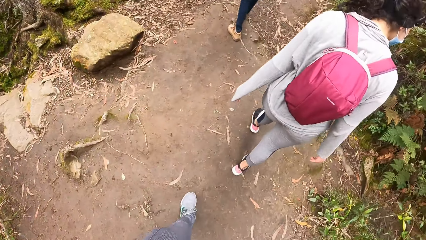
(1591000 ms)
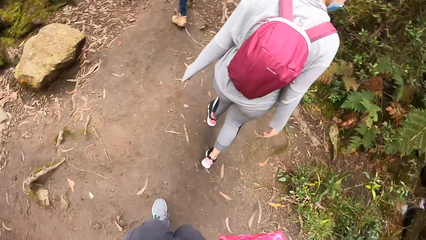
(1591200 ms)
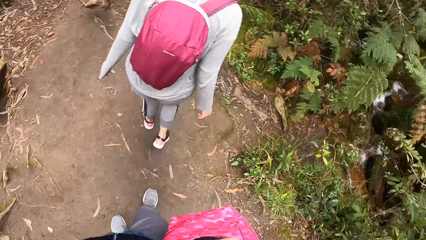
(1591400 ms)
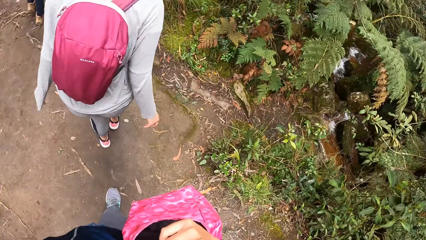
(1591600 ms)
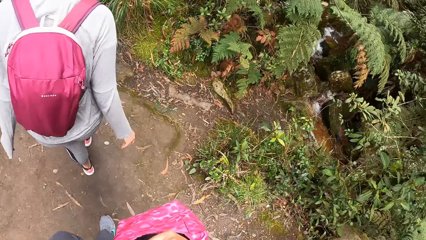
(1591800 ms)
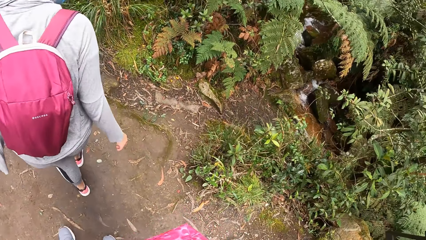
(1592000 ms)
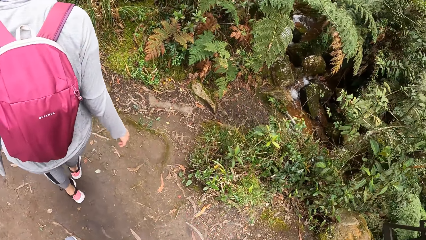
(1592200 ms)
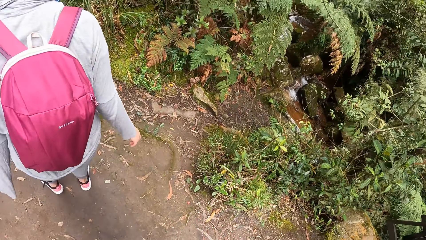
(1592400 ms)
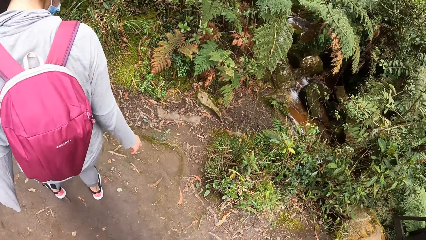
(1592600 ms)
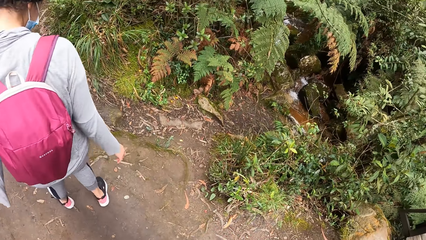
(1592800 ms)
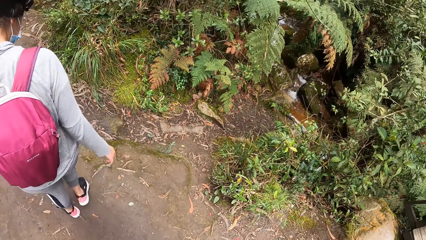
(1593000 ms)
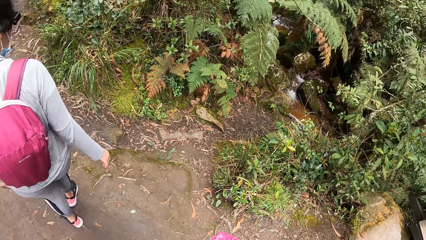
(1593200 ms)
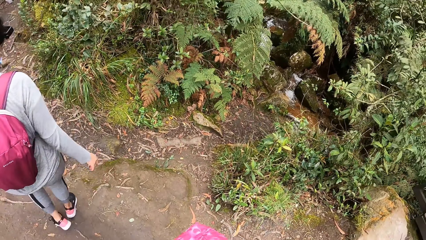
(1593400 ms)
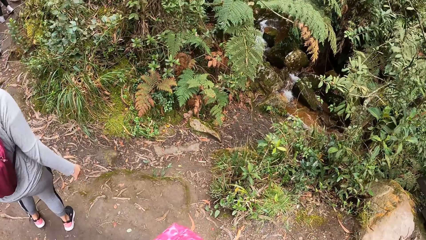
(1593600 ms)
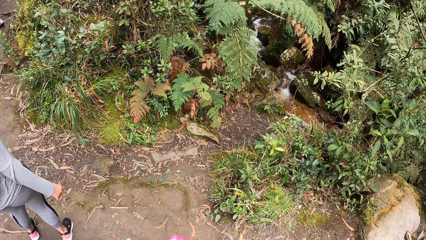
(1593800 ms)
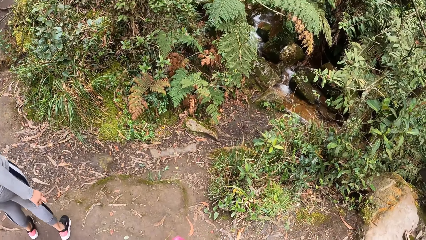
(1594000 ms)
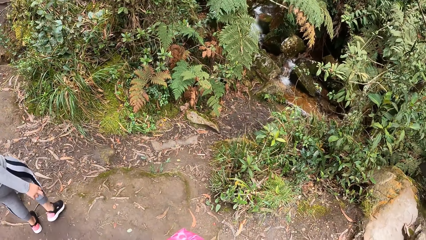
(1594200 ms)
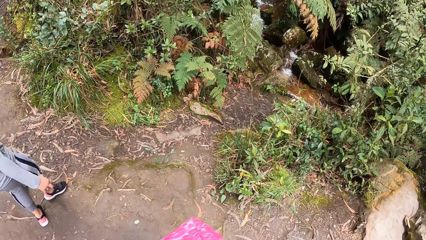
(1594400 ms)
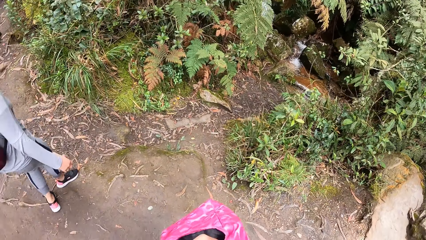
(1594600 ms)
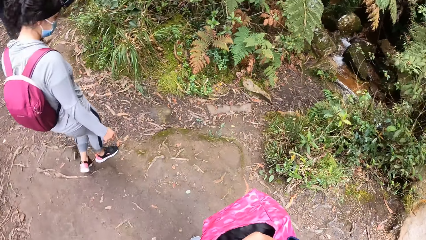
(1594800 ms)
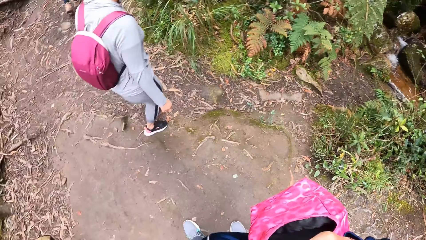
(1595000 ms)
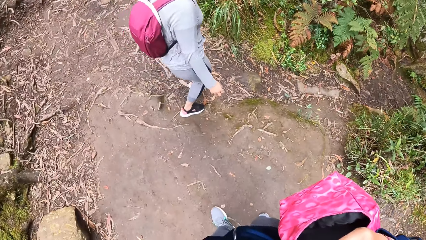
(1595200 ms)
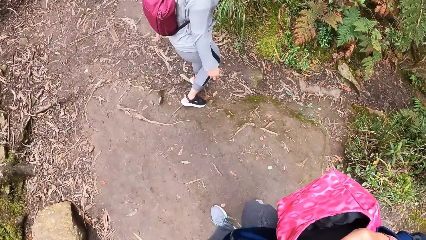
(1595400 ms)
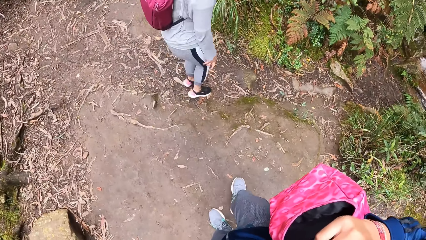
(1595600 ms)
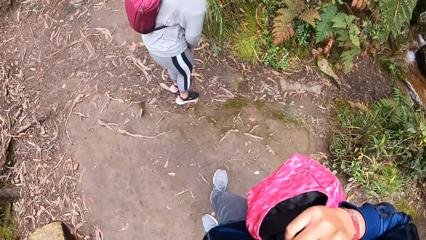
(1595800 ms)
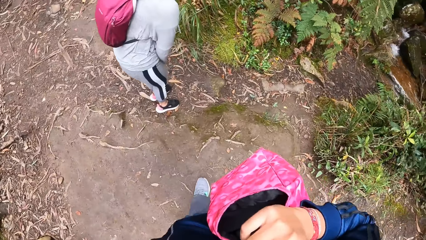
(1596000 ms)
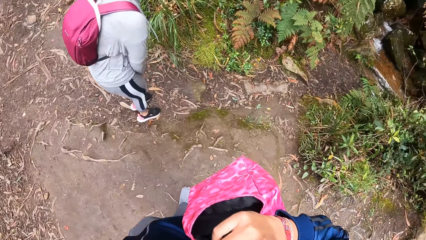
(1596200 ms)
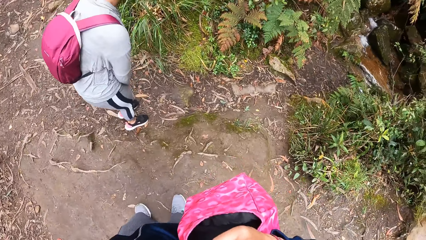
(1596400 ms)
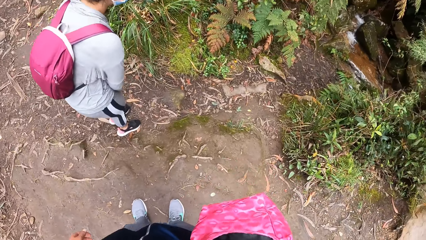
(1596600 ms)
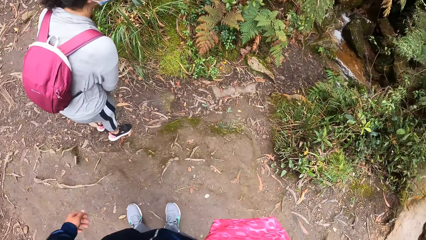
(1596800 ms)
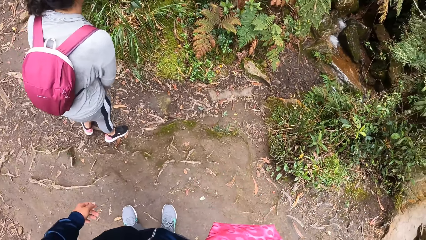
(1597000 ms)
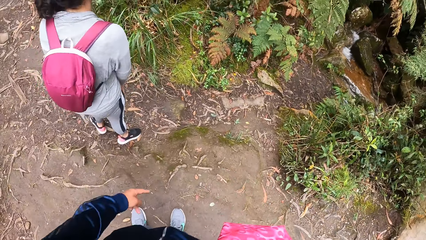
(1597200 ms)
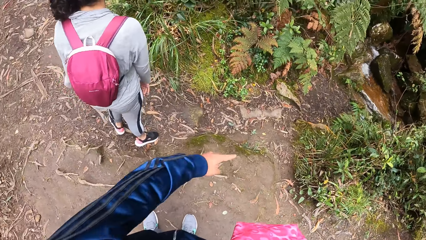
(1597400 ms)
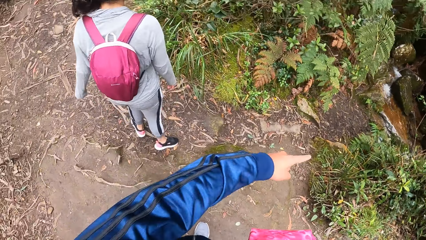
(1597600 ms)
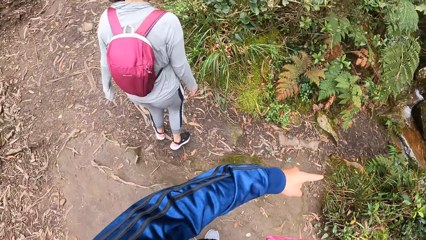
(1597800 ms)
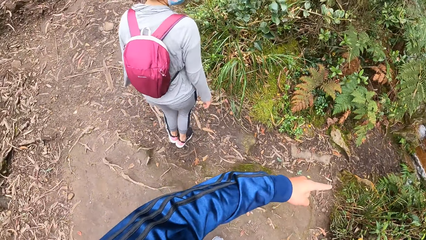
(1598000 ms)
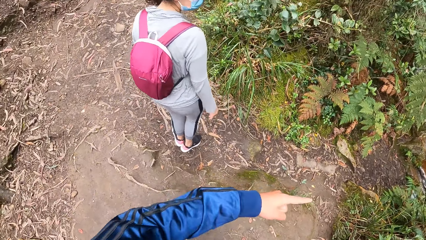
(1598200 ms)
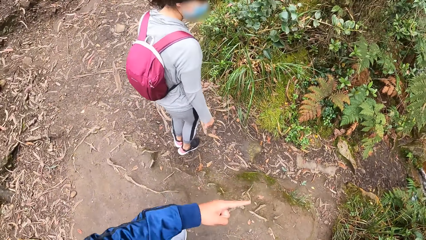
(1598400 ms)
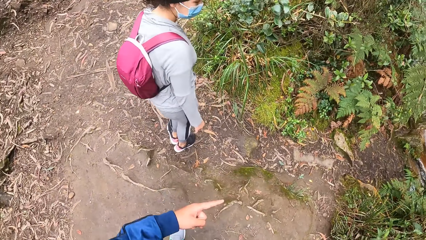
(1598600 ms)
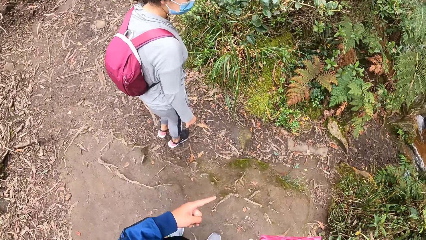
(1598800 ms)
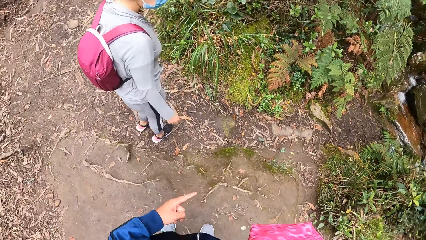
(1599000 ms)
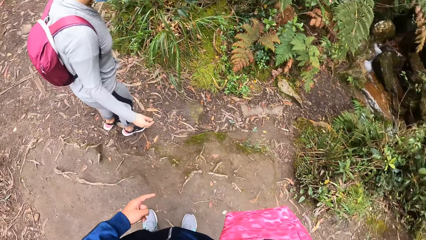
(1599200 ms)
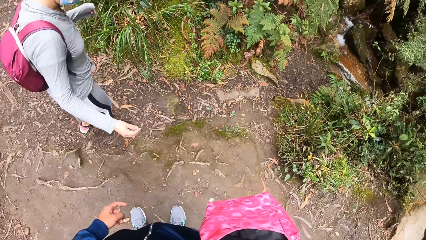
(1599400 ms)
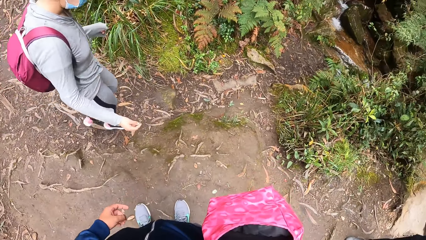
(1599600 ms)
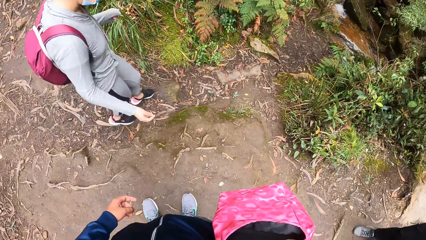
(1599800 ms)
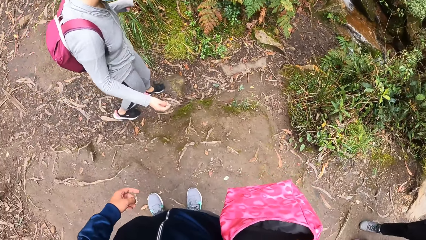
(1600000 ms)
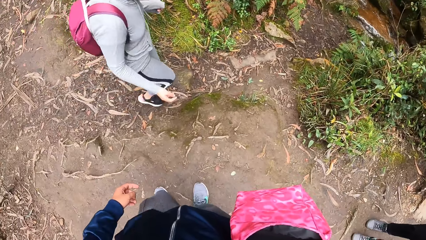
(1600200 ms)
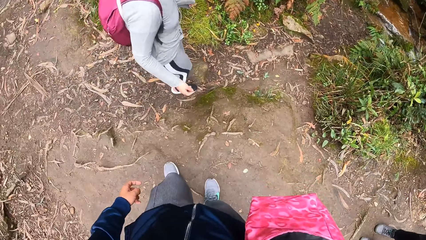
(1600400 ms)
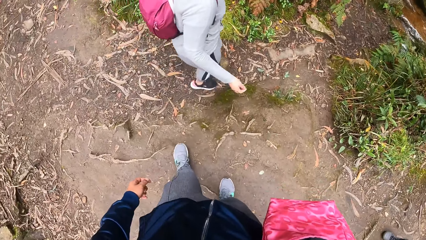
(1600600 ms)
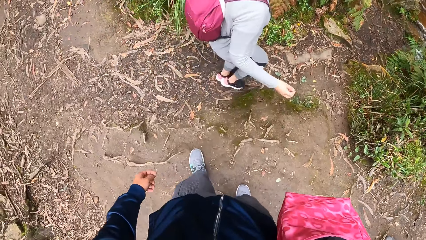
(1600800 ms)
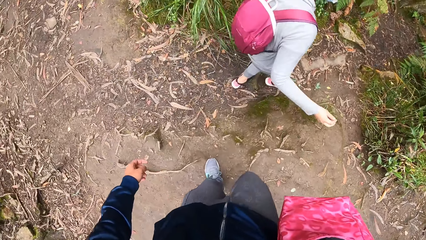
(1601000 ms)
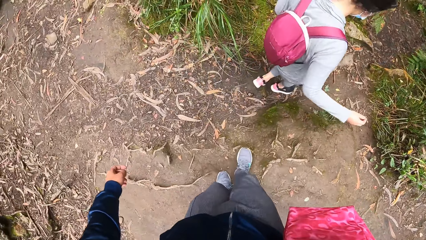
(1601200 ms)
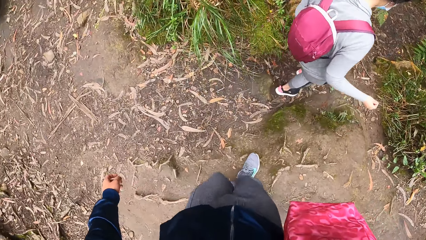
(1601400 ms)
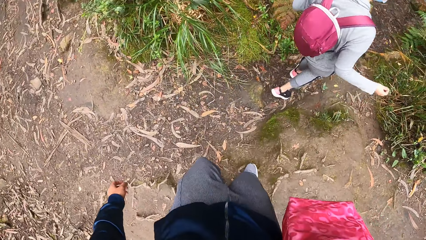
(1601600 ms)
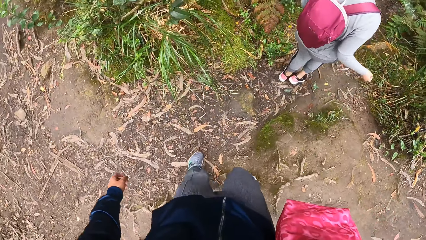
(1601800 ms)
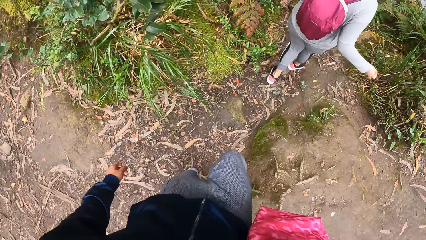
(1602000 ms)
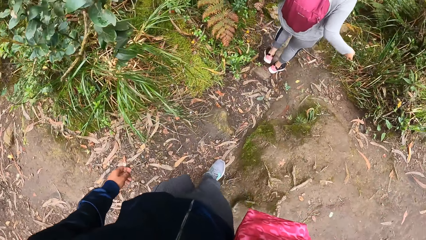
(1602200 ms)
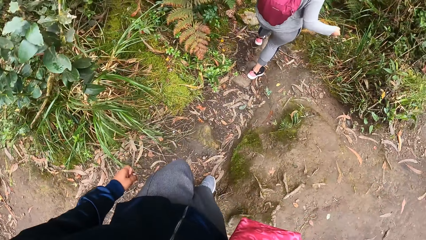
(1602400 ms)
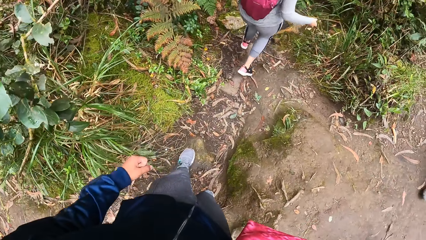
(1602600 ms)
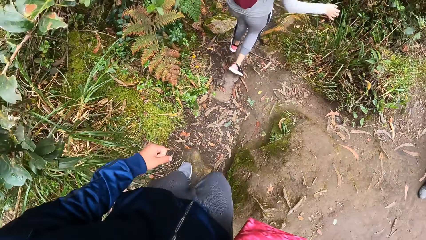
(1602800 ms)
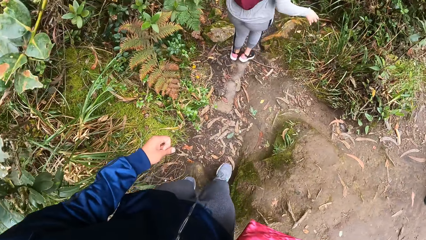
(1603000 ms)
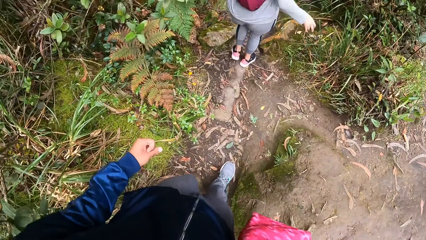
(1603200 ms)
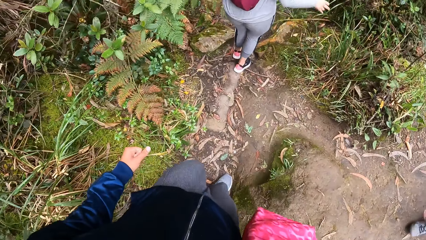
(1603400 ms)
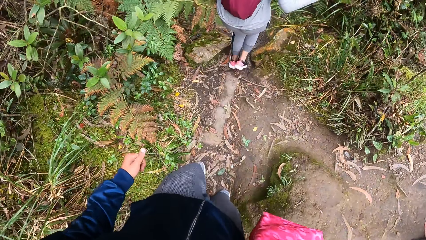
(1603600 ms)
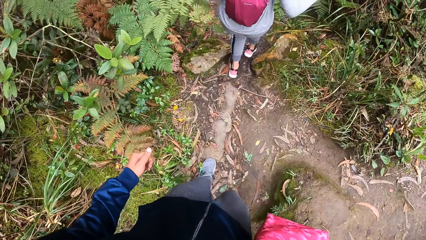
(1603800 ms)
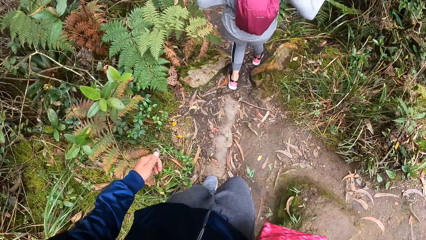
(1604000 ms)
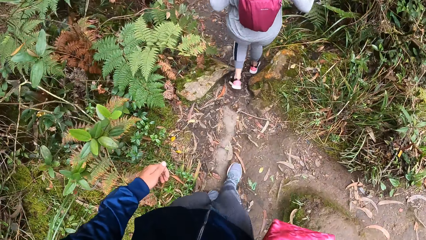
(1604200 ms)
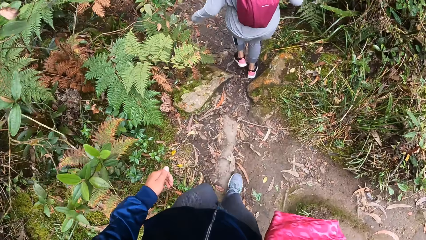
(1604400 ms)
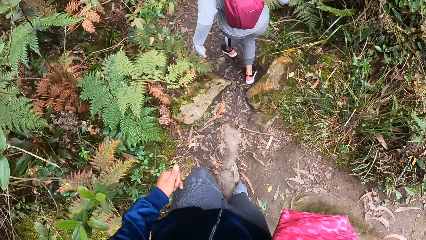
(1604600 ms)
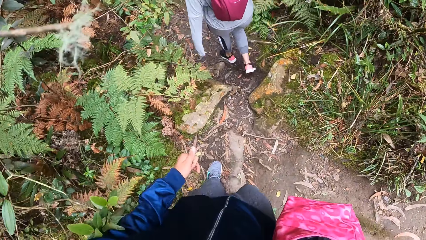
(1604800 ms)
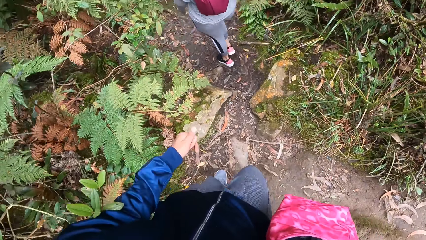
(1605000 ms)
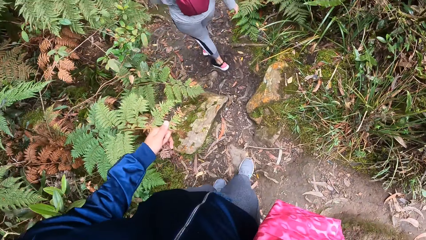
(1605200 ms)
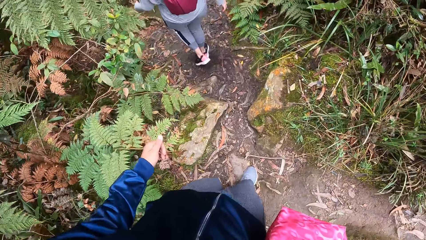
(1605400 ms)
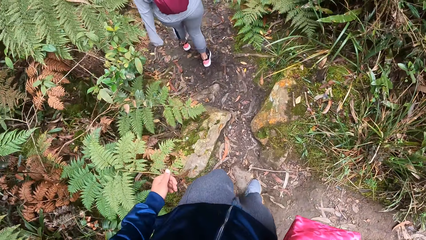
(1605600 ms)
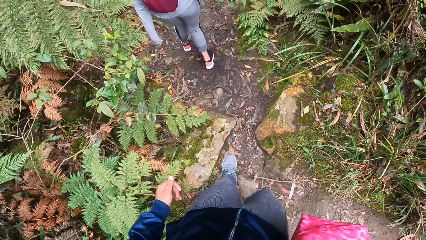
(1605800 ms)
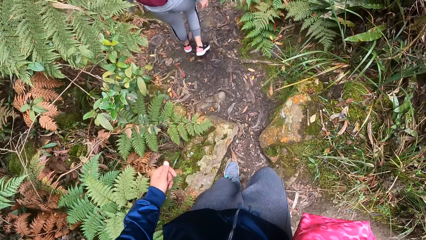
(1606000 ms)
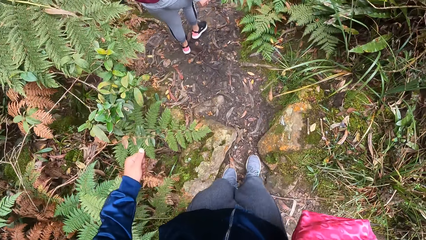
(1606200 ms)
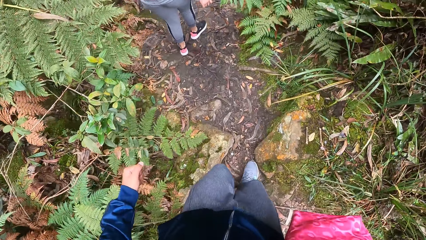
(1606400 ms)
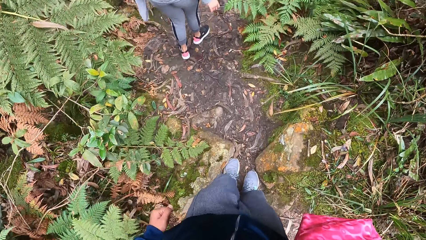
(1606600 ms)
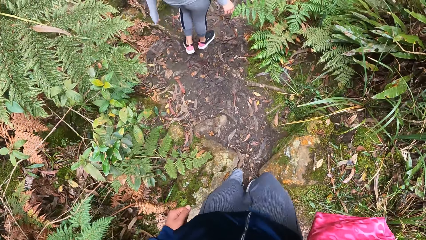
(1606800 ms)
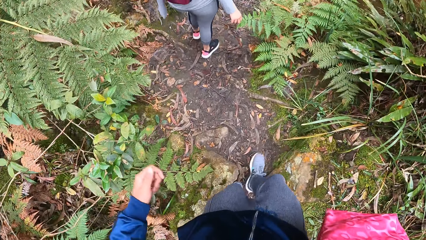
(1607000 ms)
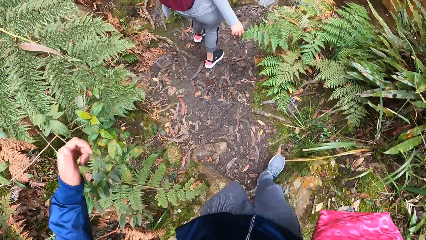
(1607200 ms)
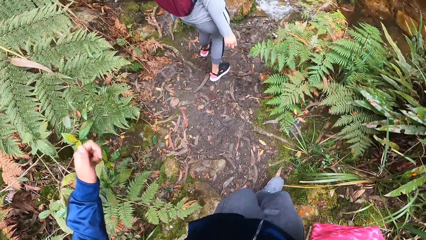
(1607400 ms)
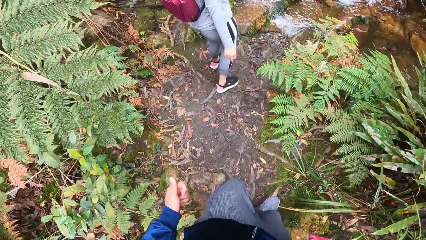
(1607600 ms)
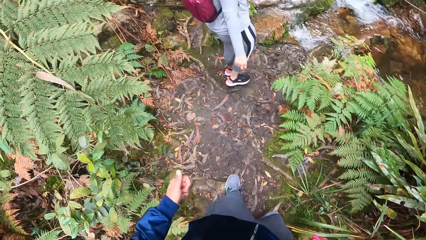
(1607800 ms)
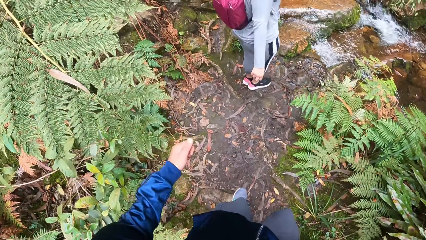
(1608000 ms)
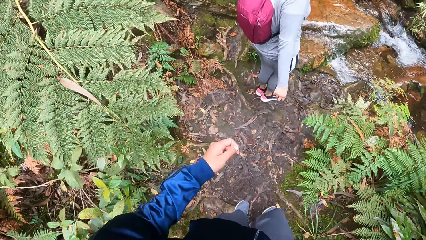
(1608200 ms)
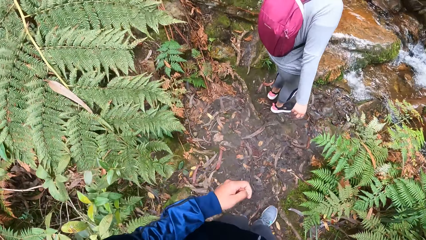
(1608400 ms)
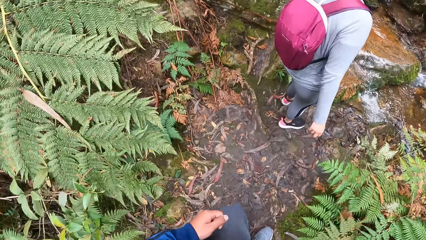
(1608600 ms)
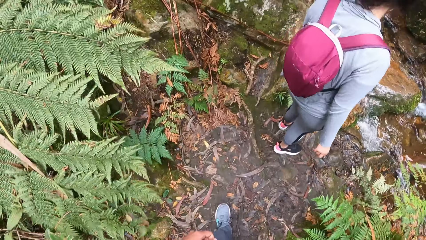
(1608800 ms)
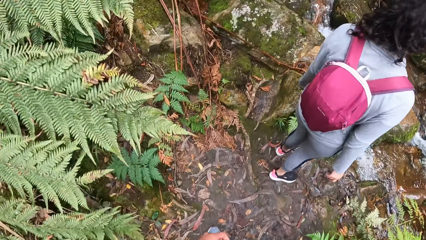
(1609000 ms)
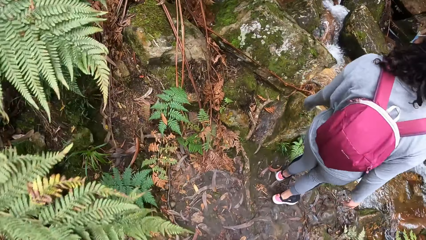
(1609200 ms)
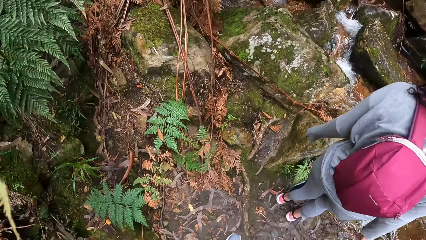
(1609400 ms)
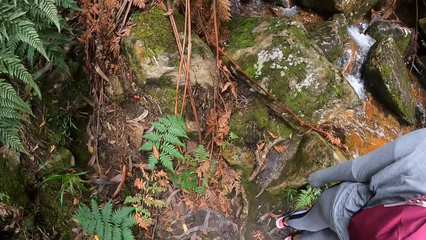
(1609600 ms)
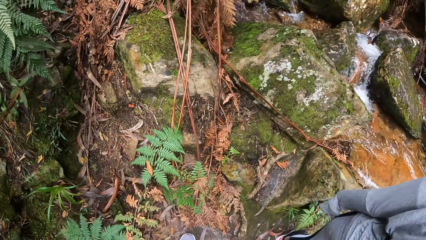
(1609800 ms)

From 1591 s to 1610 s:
A lady looks around. The camera wearer interacts with the lady. The lady walks on the mountain. The camera wearer walks on the mountain.
